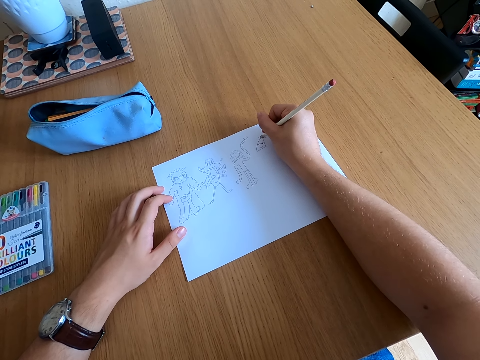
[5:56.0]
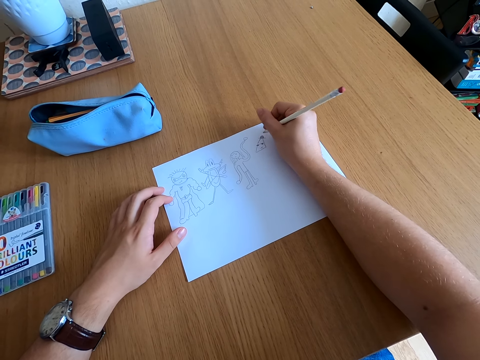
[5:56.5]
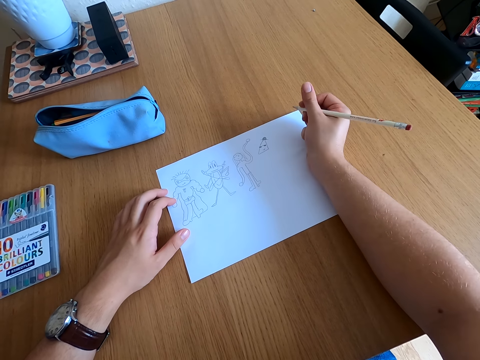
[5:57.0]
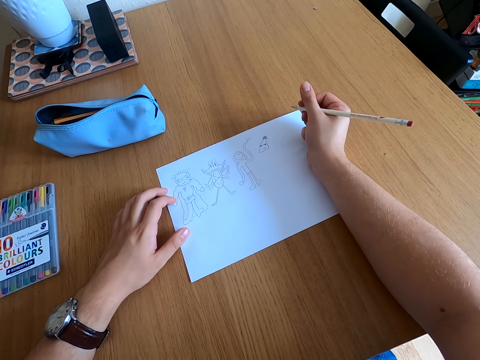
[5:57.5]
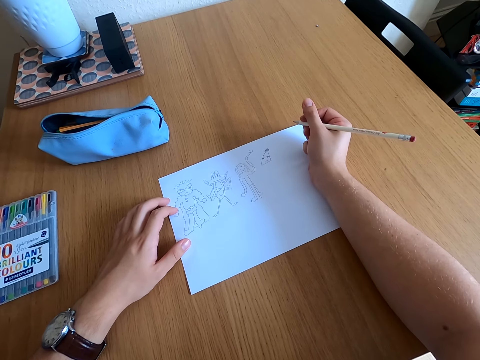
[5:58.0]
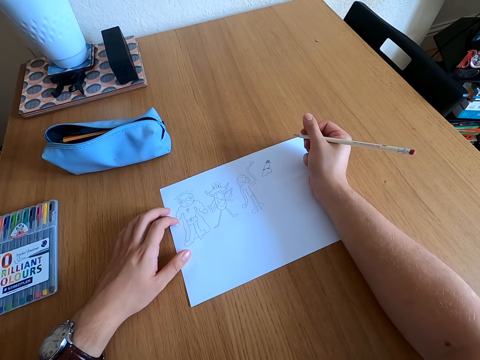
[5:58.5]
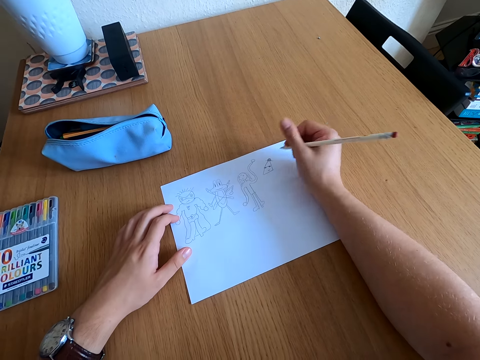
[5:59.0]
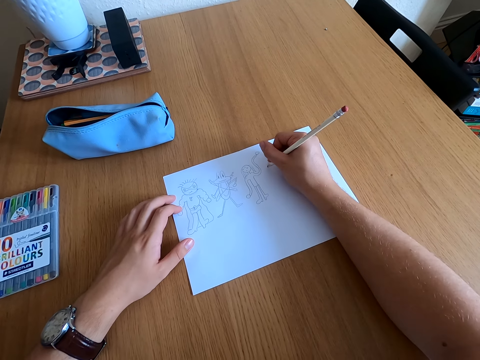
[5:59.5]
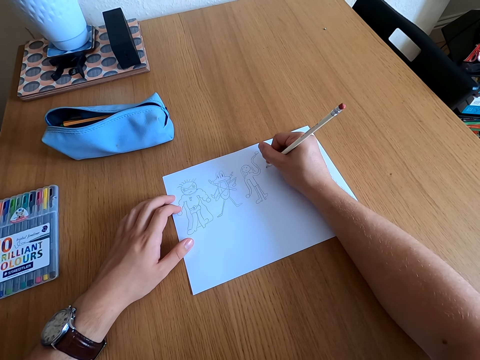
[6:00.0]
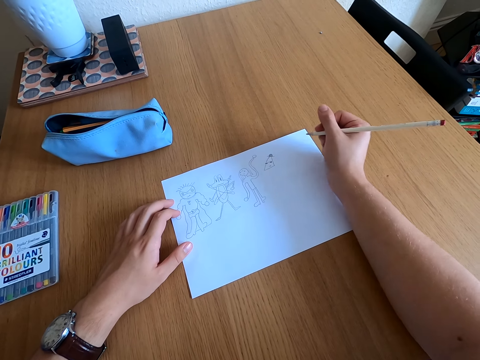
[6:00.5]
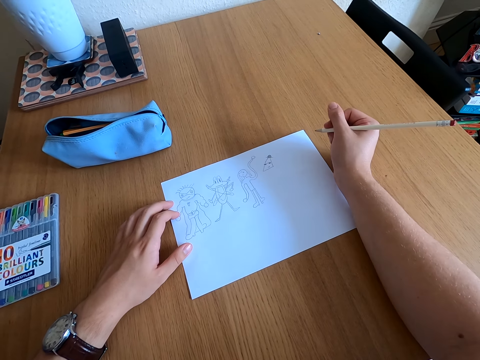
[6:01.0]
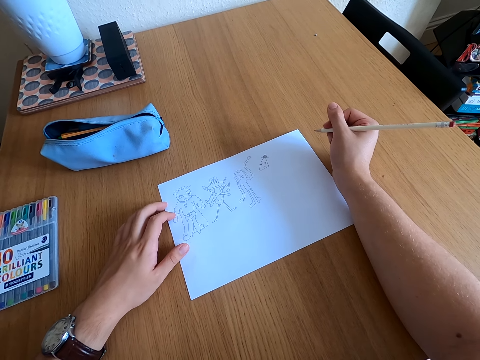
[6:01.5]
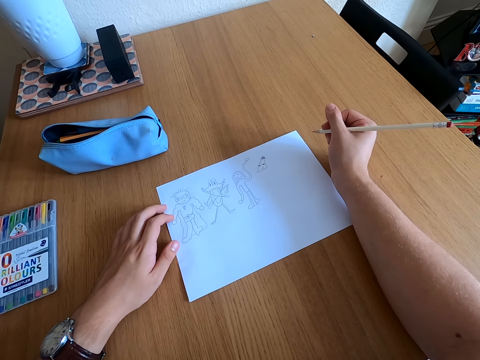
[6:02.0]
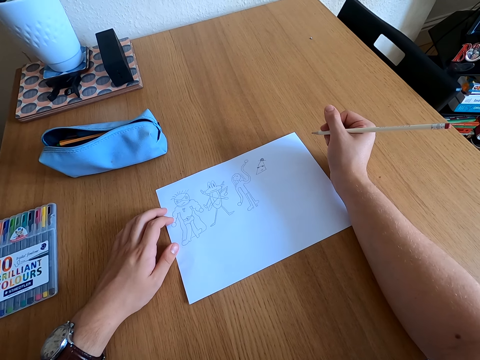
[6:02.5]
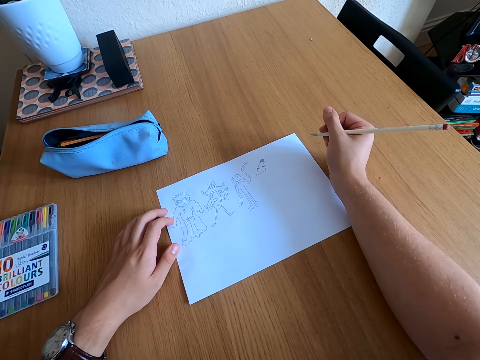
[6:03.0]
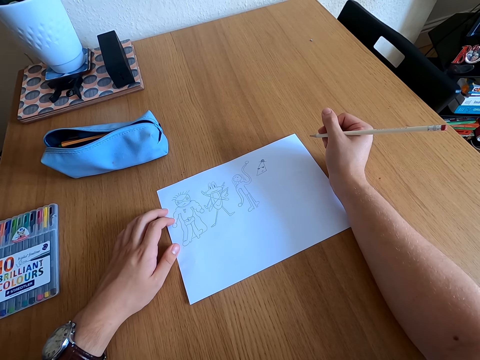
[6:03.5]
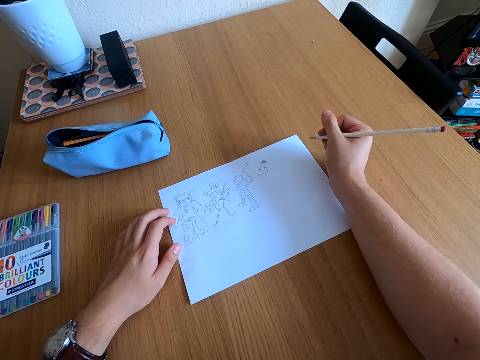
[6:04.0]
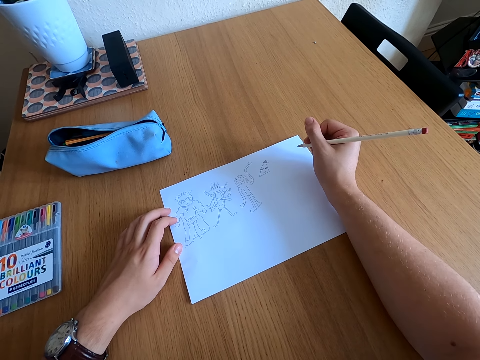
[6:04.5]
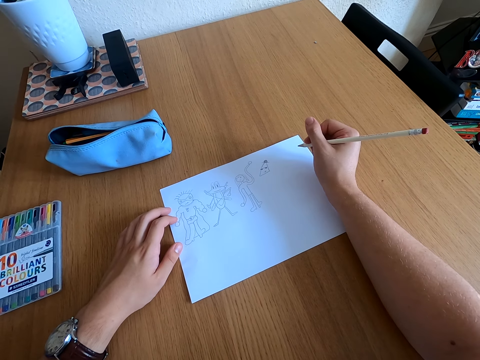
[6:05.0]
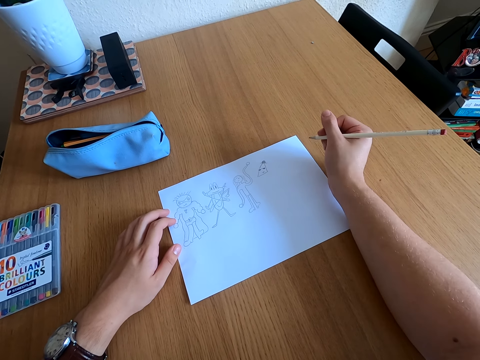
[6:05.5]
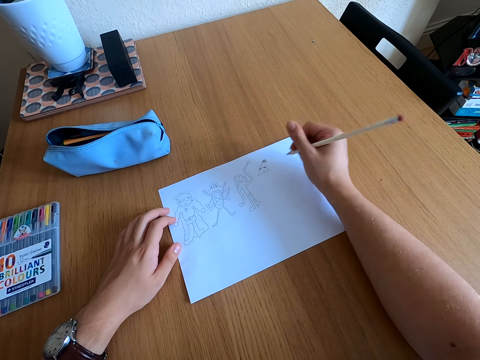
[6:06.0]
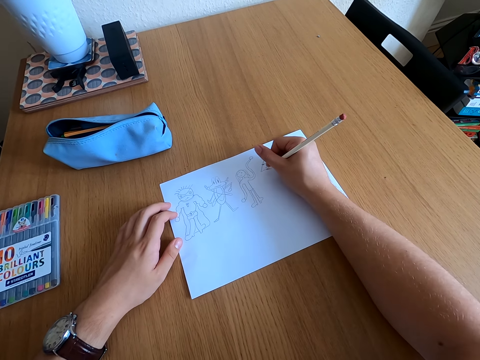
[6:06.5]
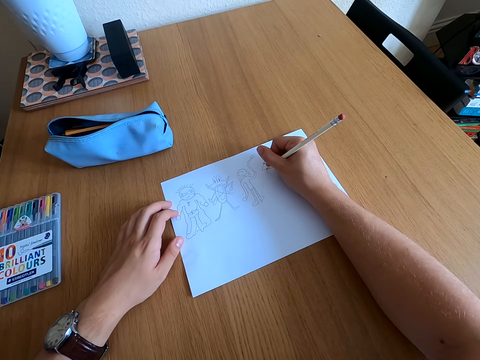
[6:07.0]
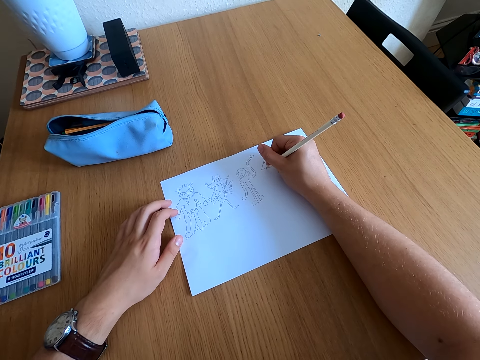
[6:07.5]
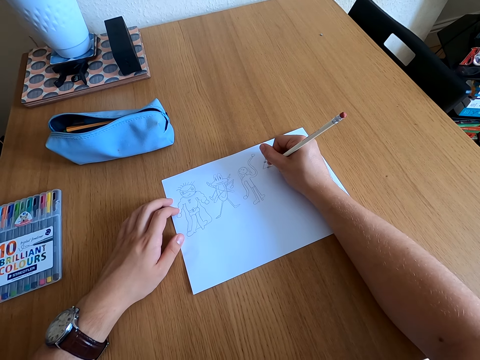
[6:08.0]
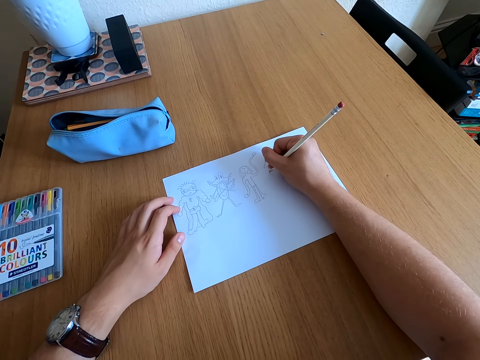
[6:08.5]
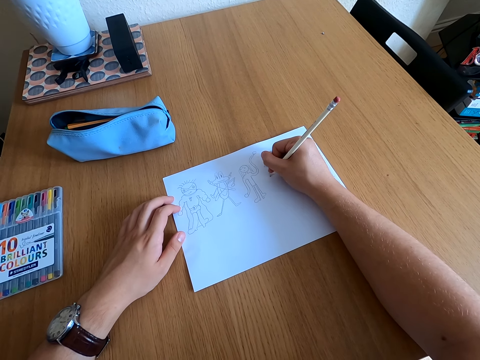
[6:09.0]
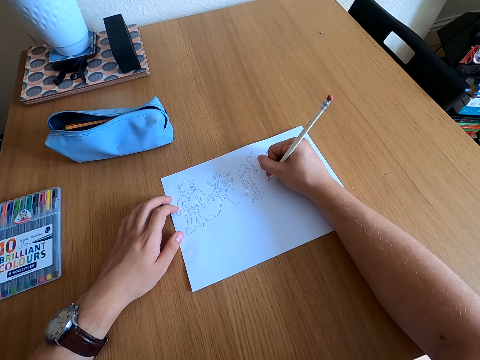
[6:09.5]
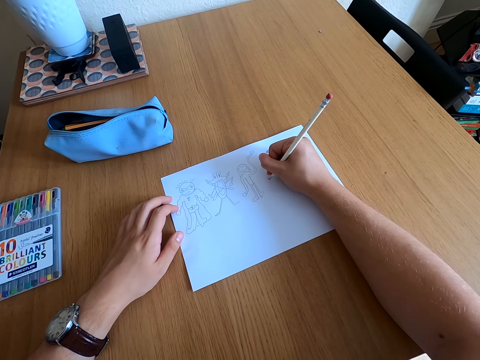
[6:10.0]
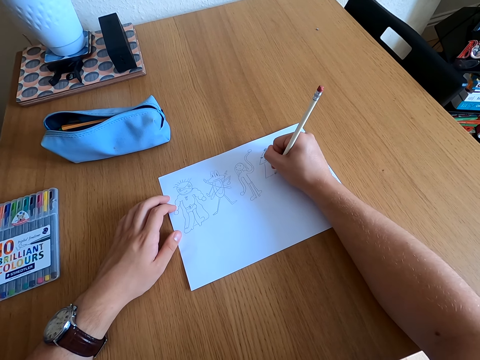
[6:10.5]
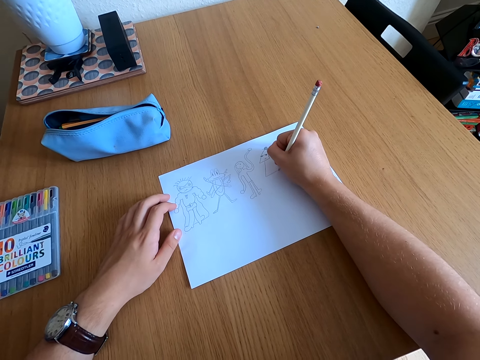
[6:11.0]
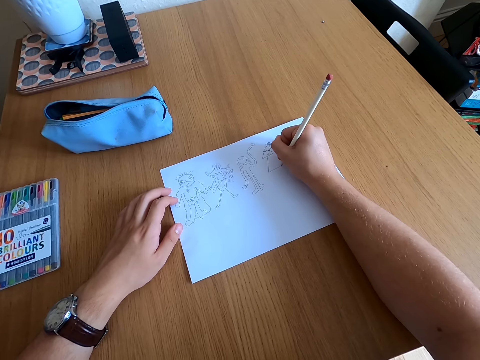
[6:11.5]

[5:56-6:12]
The camera wearer looks at the drawing. They draw on a paper. They look at the drawing. They draw on the paper.

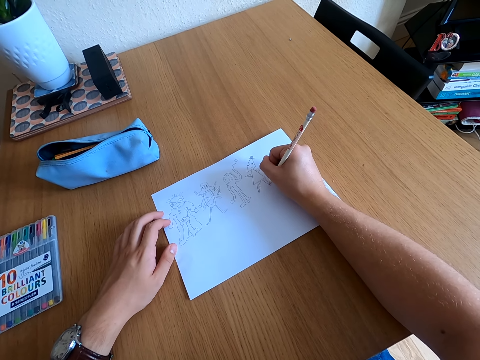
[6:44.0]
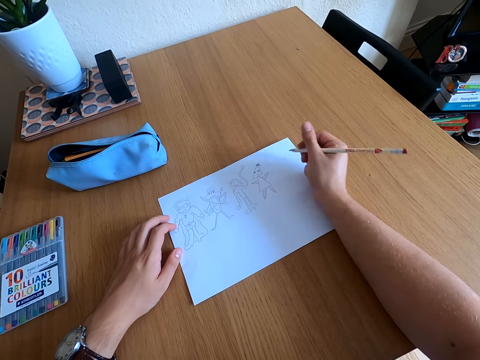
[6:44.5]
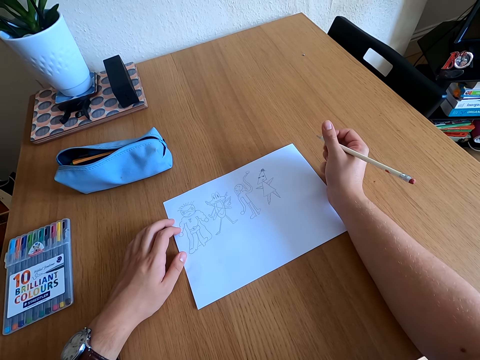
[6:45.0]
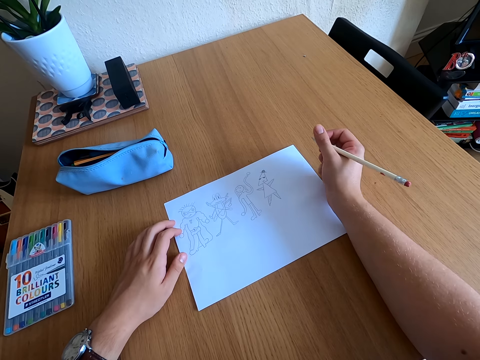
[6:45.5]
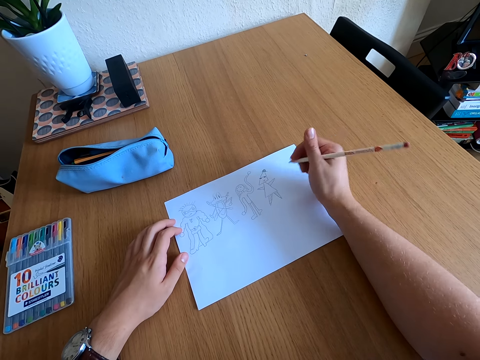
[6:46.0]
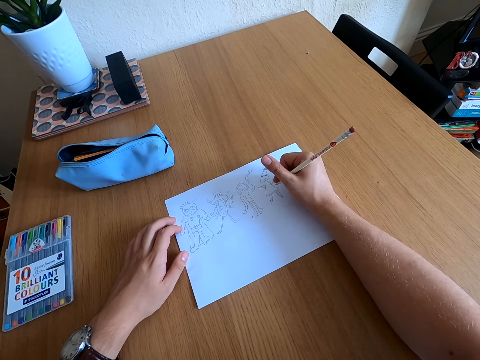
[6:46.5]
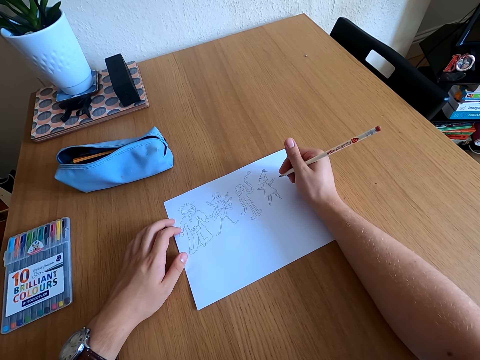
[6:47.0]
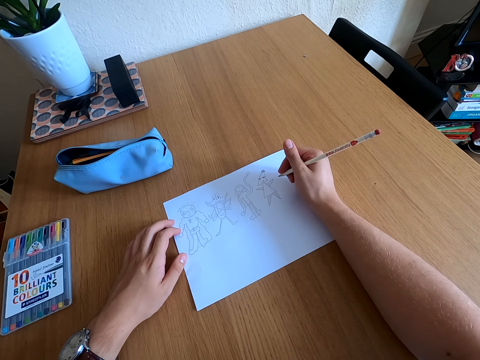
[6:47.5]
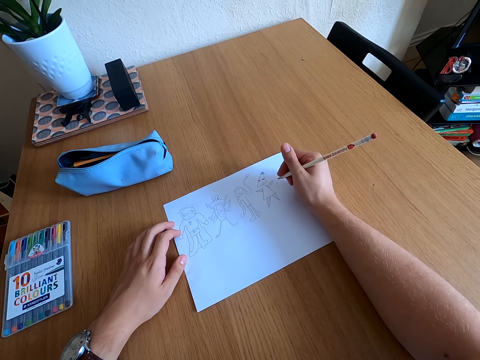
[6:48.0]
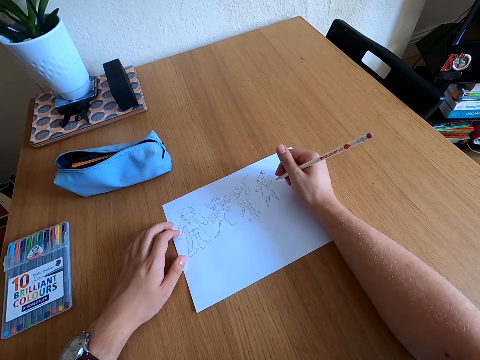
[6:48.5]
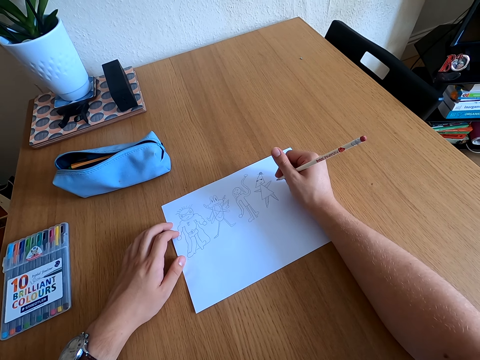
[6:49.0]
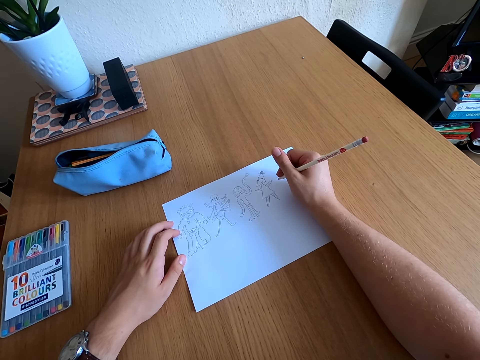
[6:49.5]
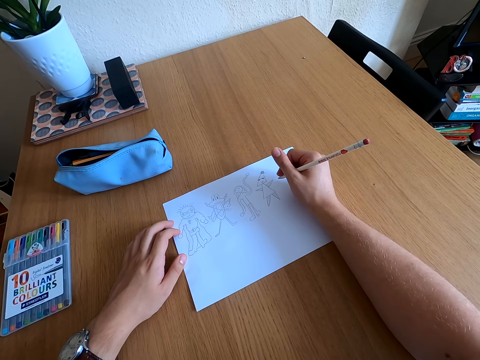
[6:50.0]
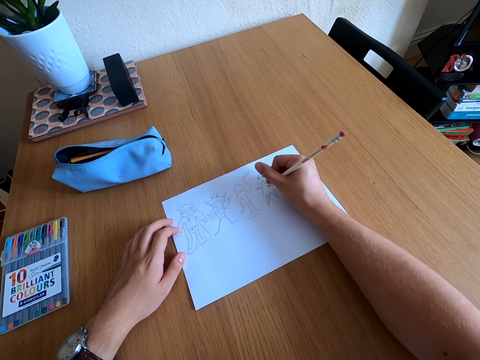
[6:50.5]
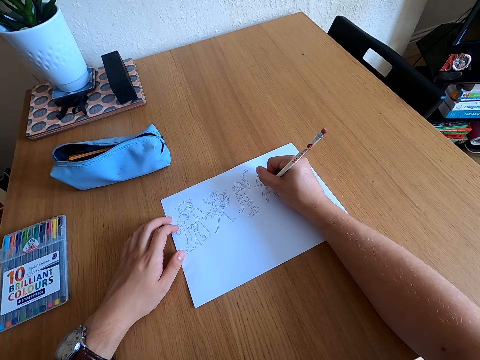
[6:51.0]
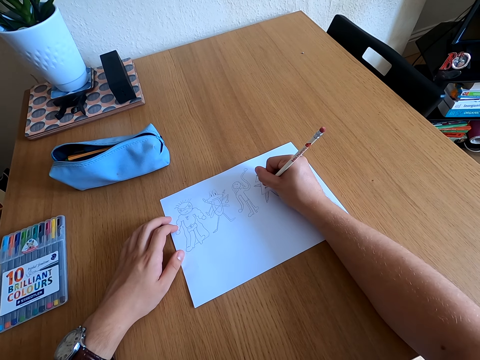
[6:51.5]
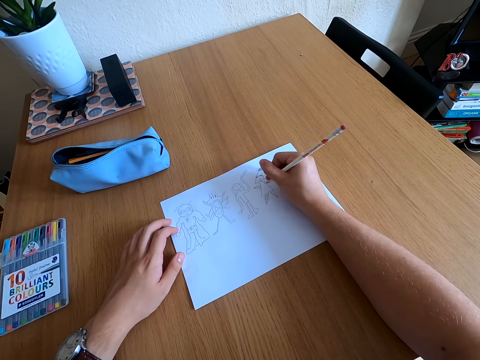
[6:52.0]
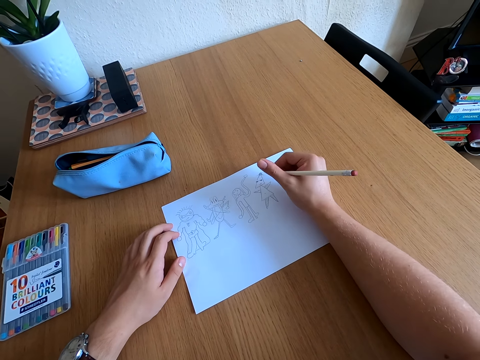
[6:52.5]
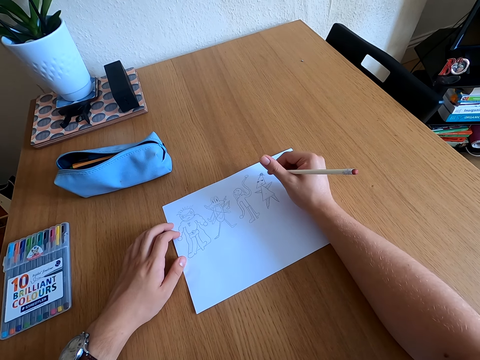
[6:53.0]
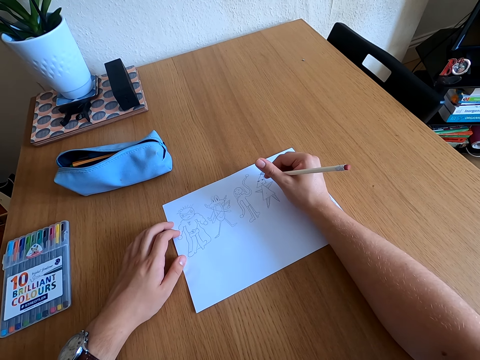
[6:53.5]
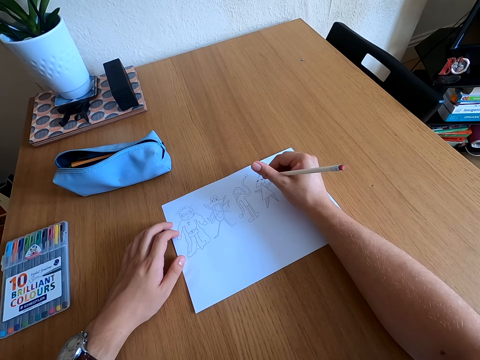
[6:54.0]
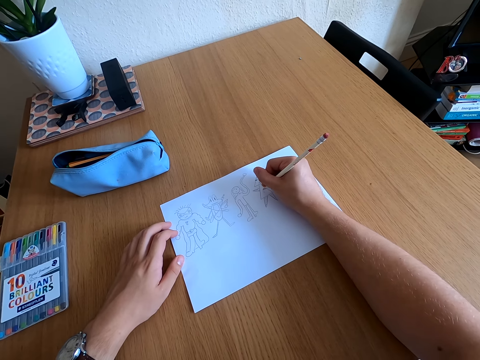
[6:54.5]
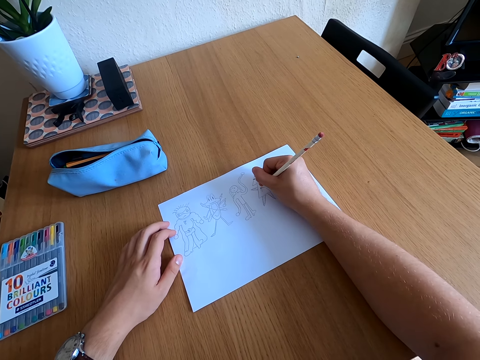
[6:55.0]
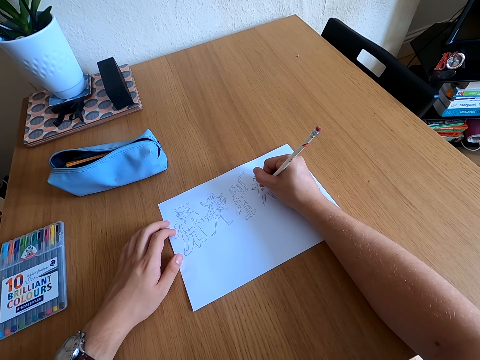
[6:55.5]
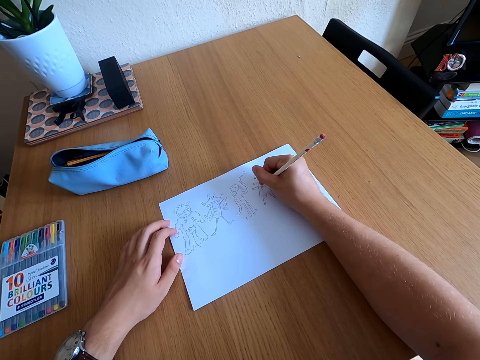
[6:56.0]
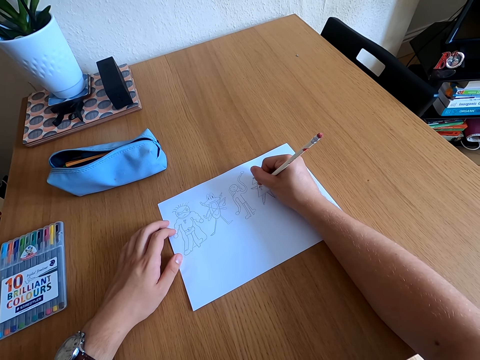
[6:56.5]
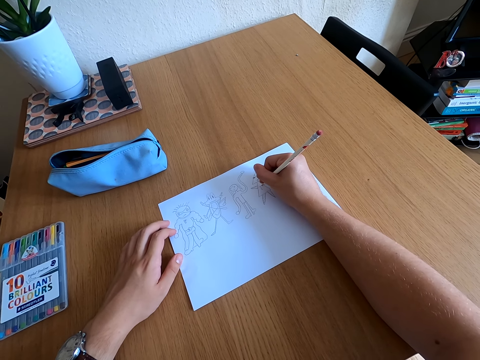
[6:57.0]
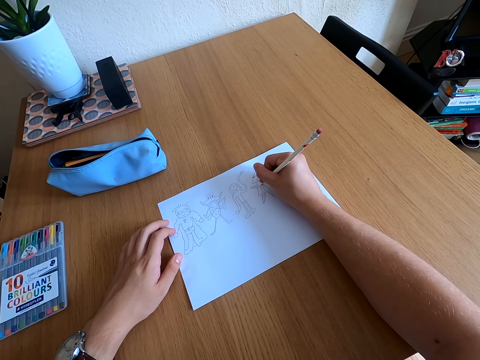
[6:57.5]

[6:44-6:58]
The camera wearer looks at the drawing. They draw on a paper. They look at the drawing. They draw on the paper.
